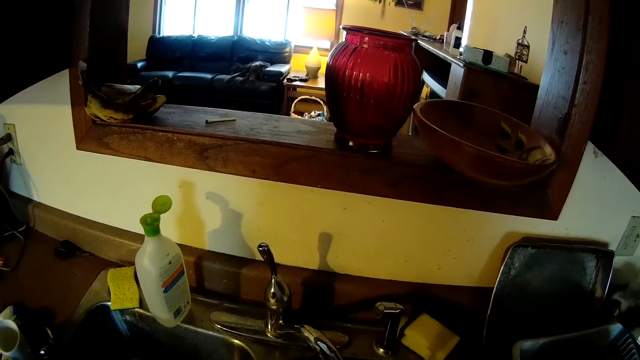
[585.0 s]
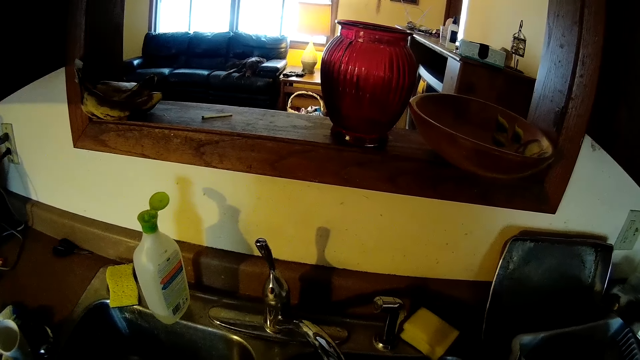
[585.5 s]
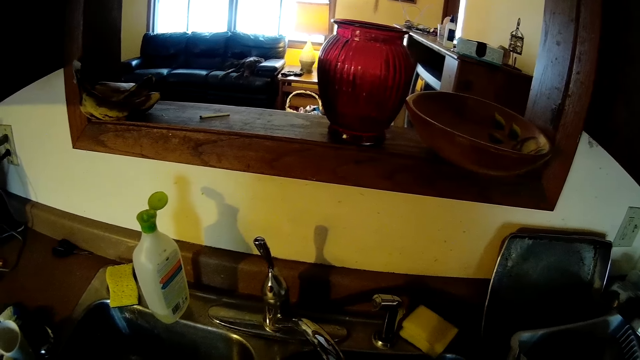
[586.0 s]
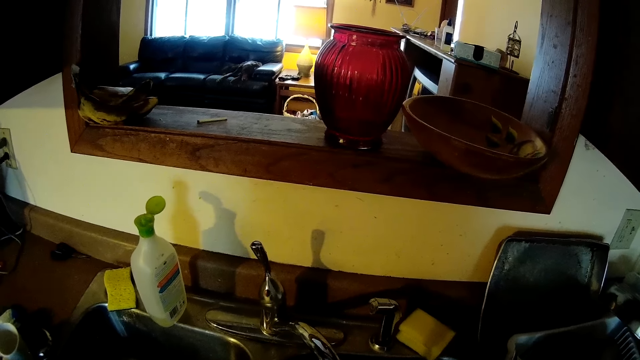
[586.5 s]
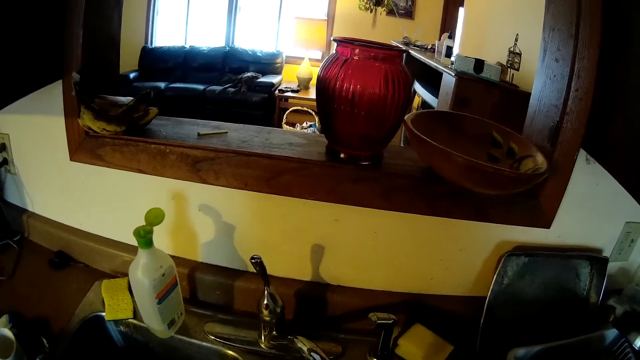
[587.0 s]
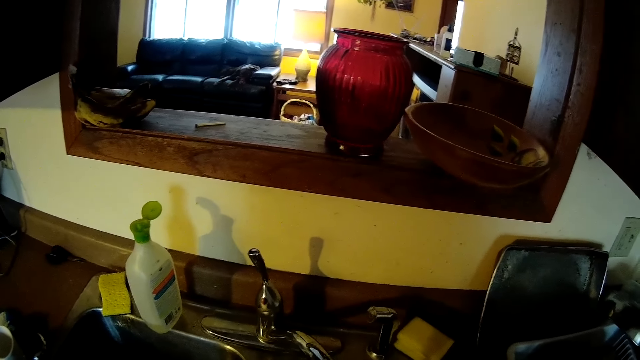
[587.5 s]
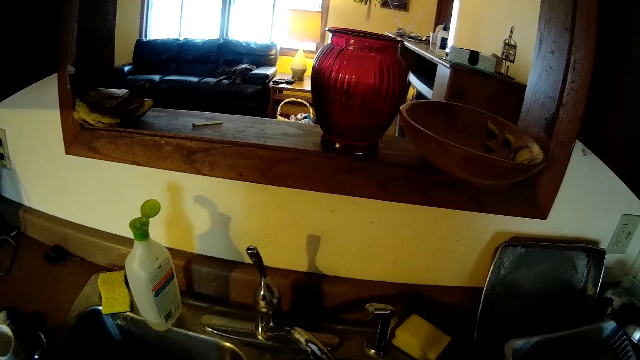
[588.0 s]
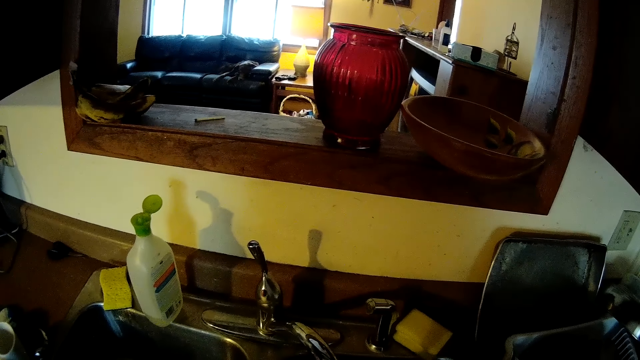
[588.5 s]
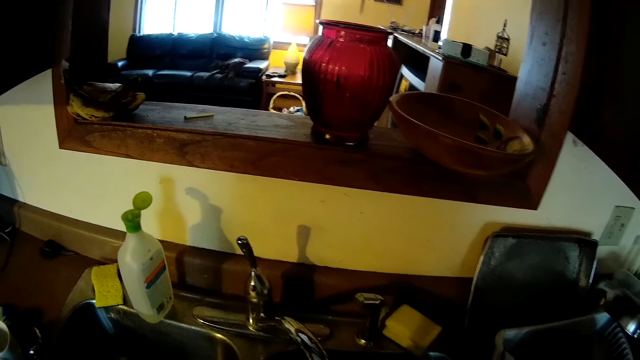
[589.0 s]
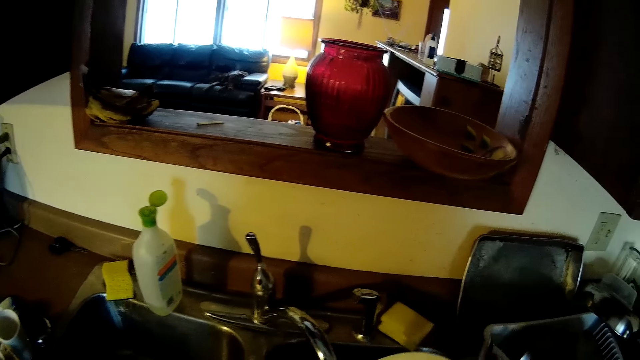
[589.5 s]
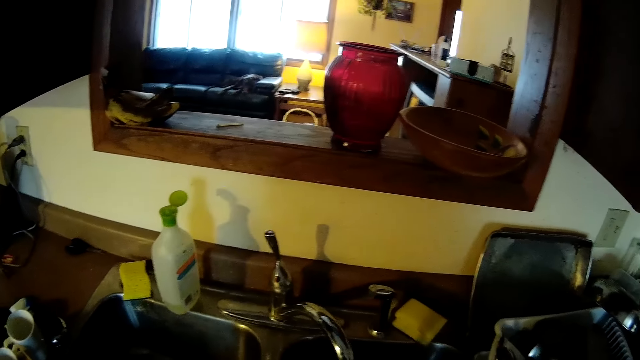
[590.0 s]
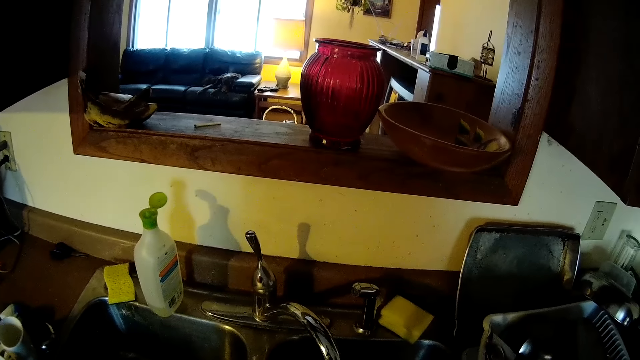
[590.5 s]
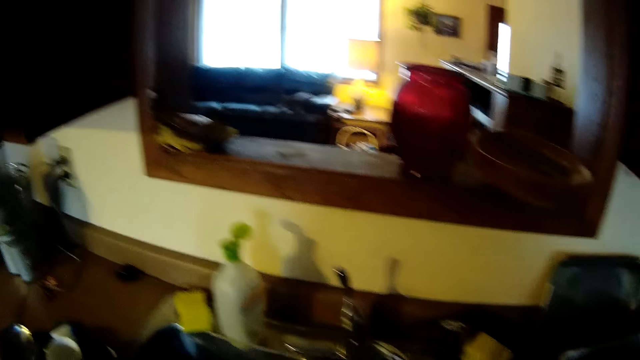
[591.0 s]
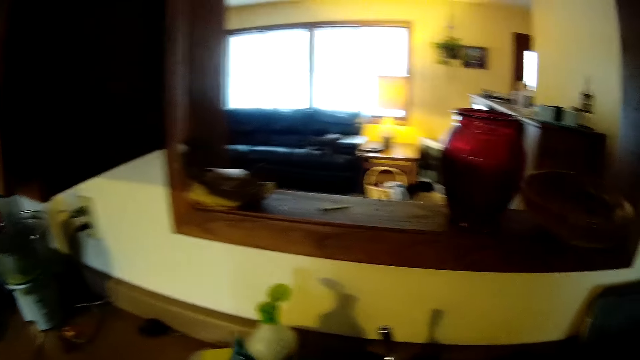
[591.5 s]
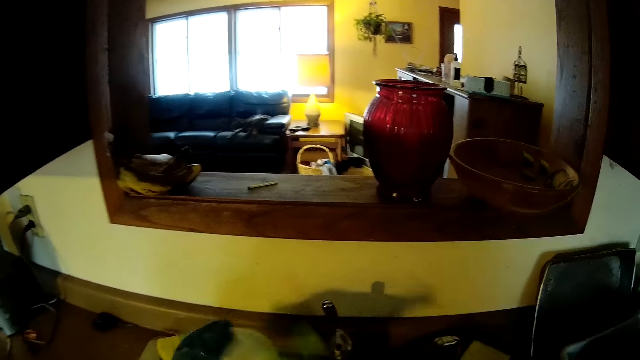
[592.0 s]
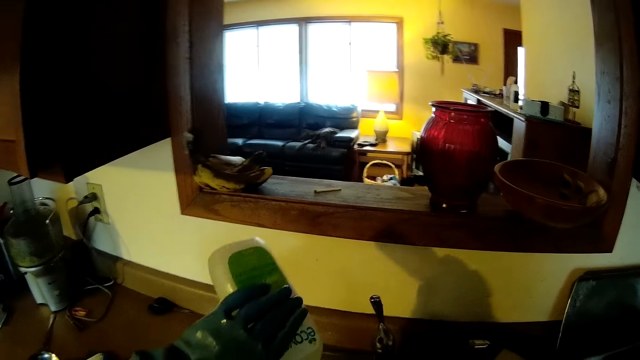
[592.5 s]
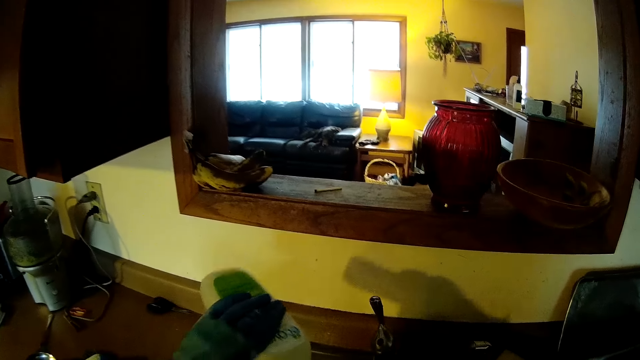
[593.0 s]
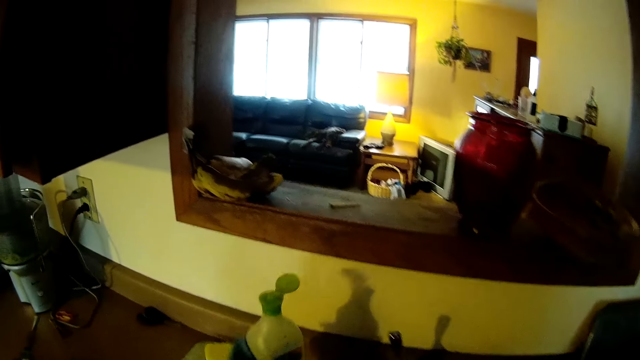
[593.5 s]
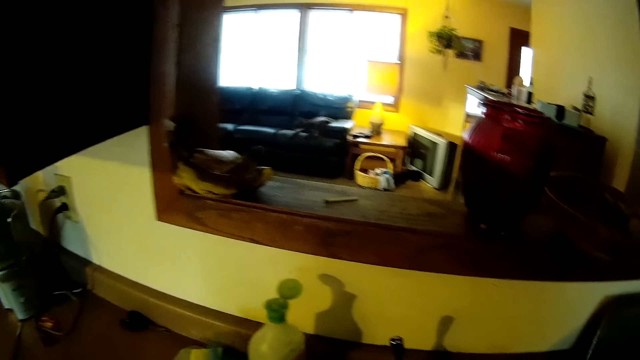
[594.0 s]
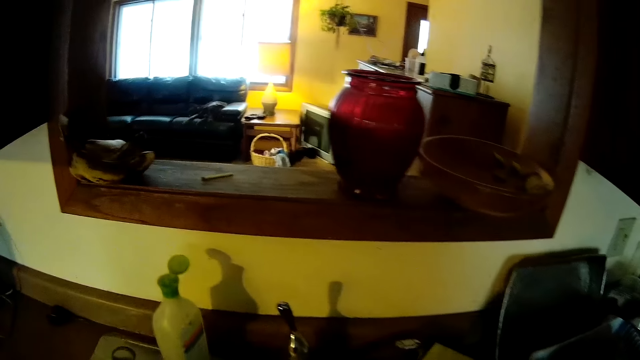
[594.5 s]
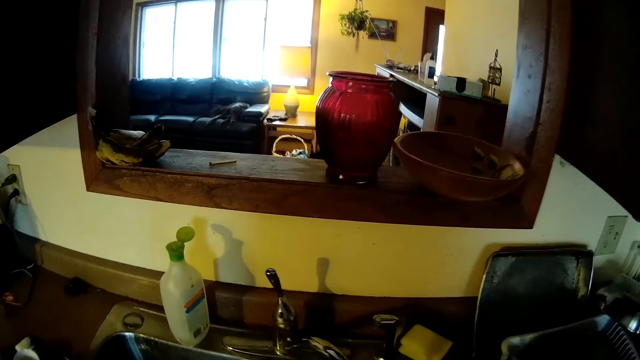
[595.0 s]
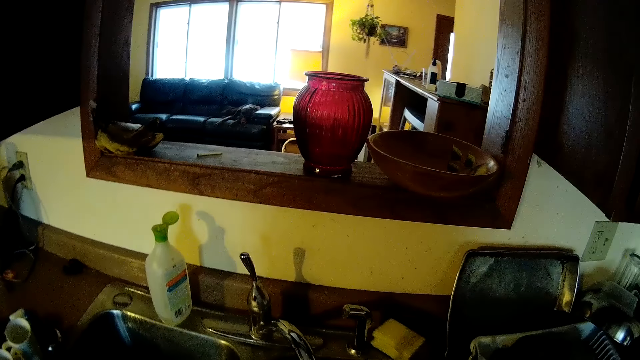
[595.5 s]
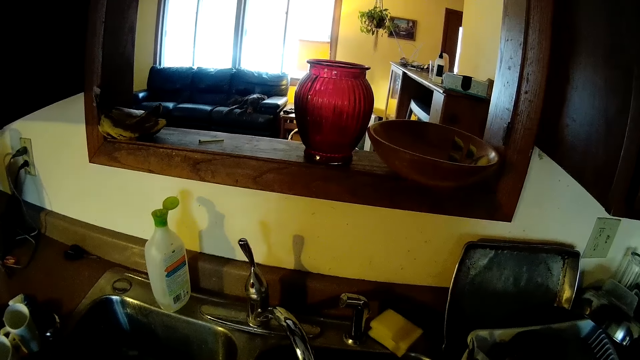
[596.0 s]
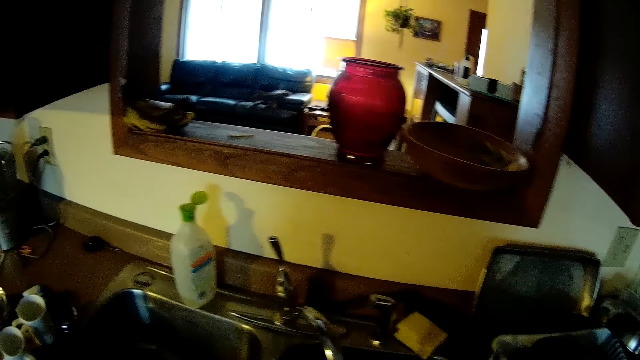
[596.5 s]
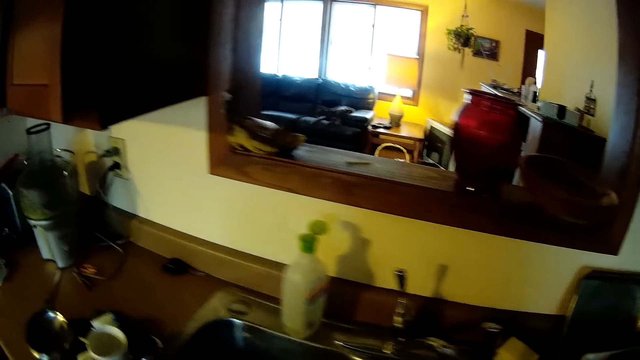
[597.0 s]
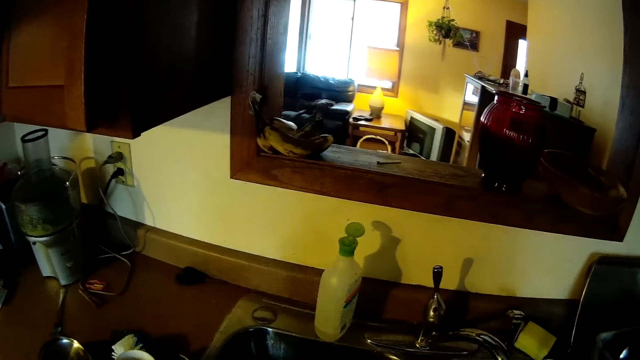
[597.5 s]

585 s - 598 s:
The camera wearer washes the plate. He picks up a sponge from the sink. He picks up the dishwashing liquid soap bottle from the kitchen cabinet with his left hand. He pours the soap. He places the dishwashing liquid soap bottle on the kitchen cabinet with his left hand.

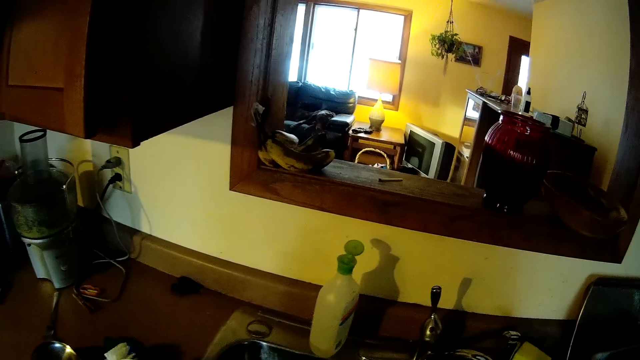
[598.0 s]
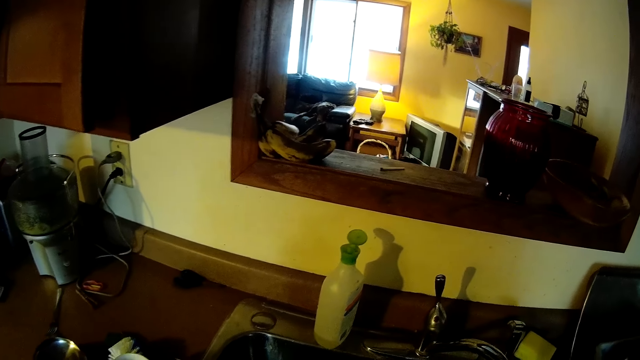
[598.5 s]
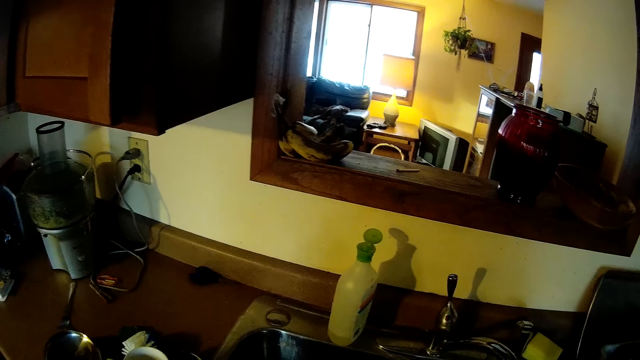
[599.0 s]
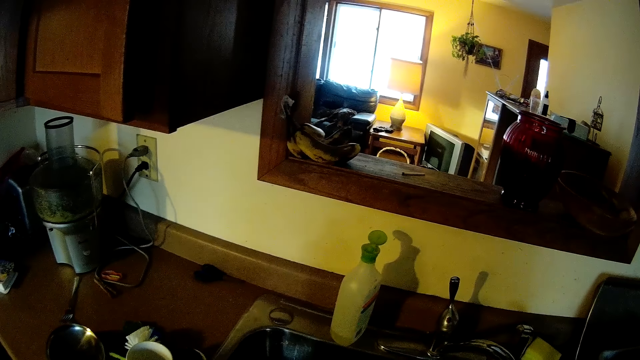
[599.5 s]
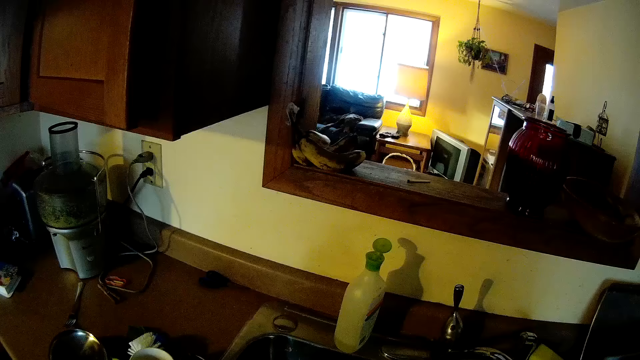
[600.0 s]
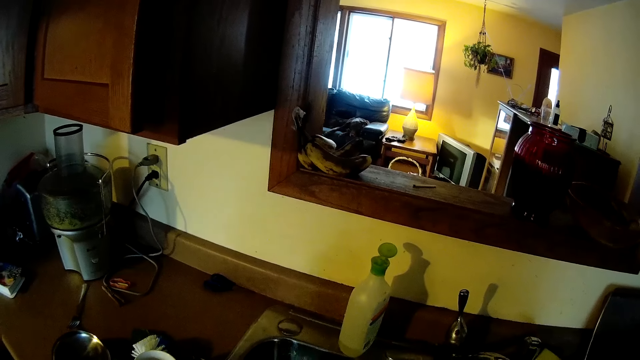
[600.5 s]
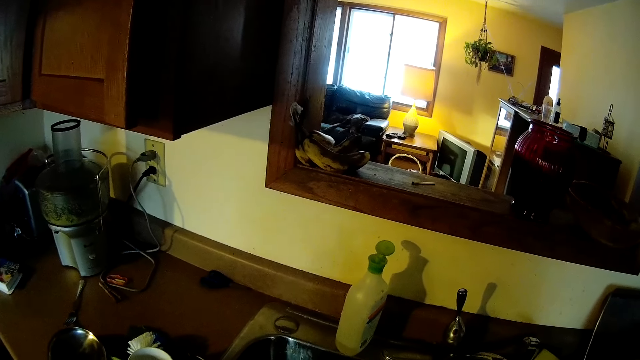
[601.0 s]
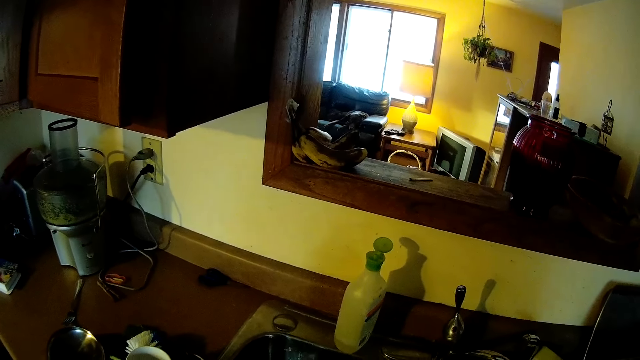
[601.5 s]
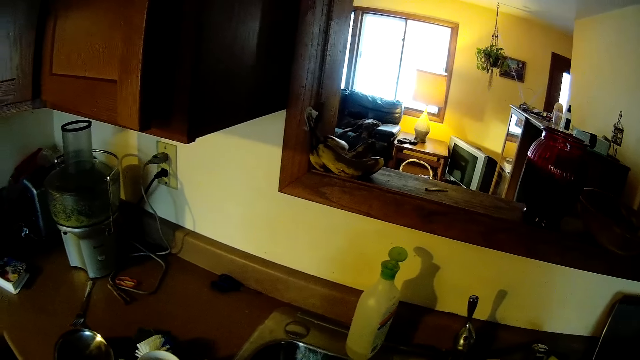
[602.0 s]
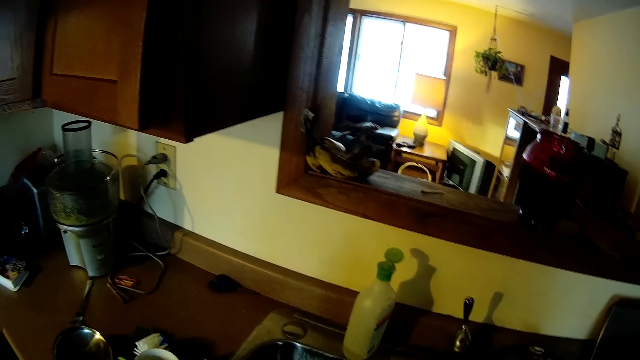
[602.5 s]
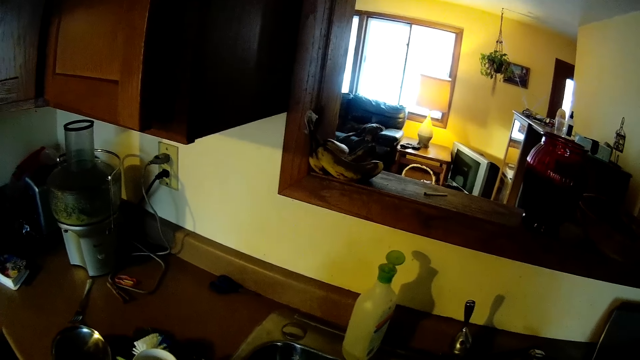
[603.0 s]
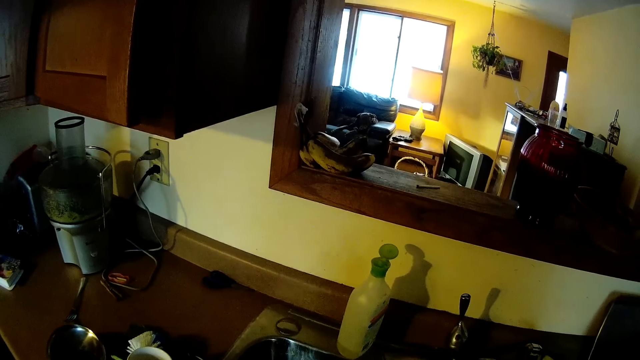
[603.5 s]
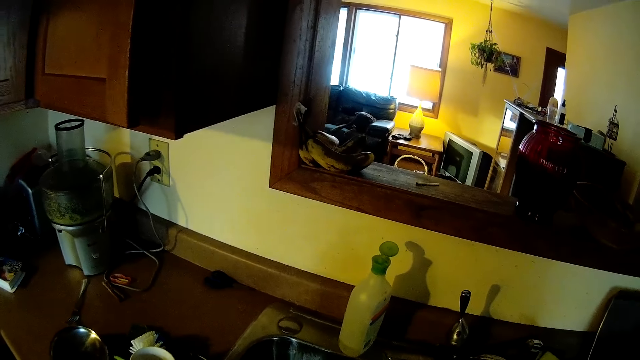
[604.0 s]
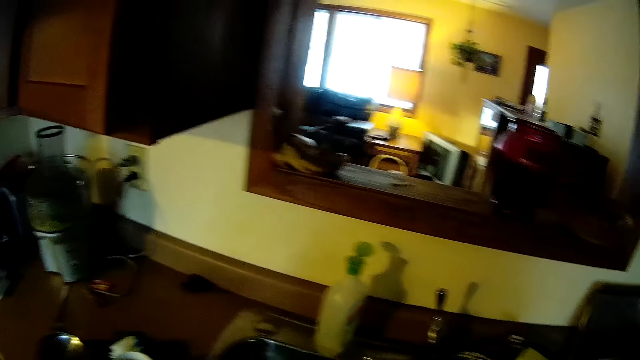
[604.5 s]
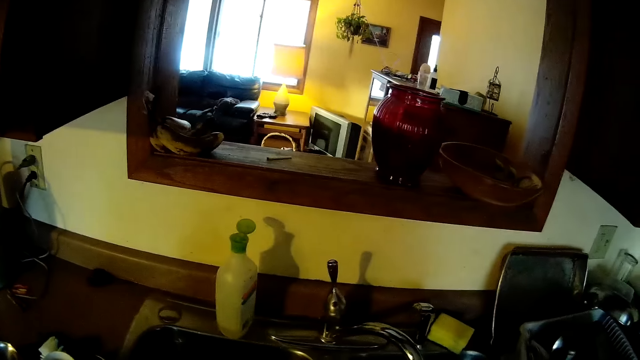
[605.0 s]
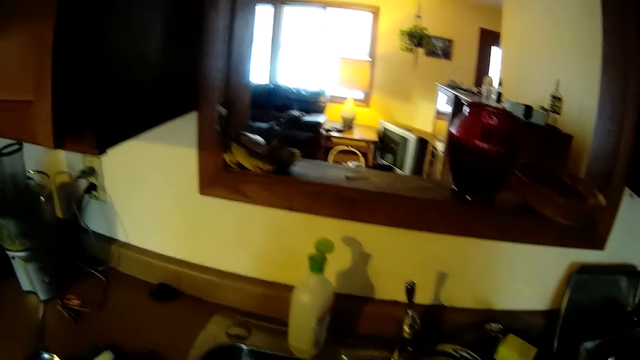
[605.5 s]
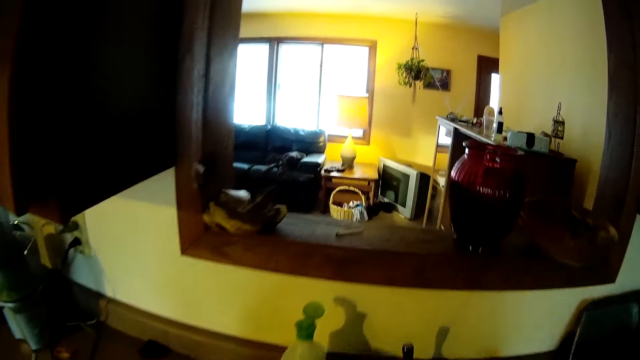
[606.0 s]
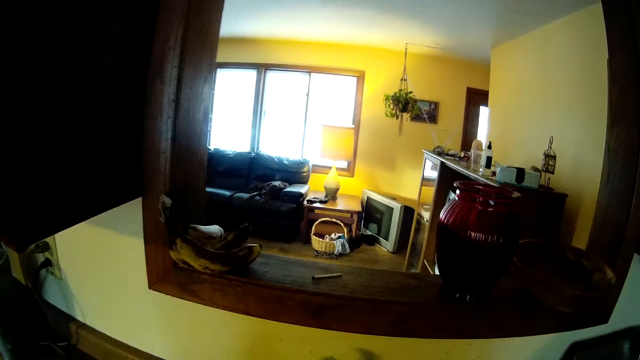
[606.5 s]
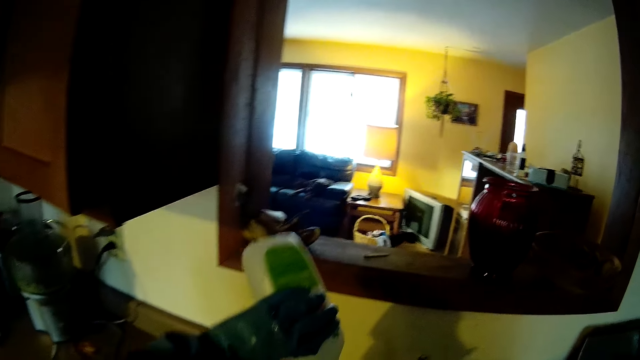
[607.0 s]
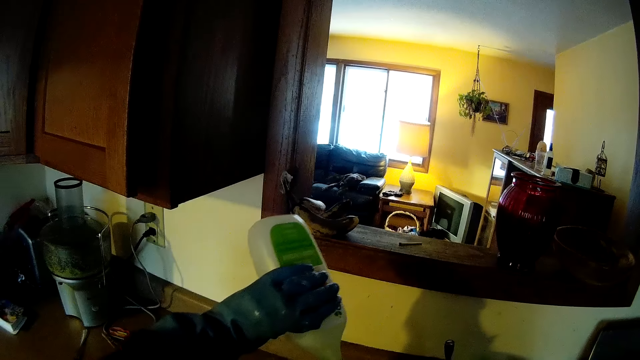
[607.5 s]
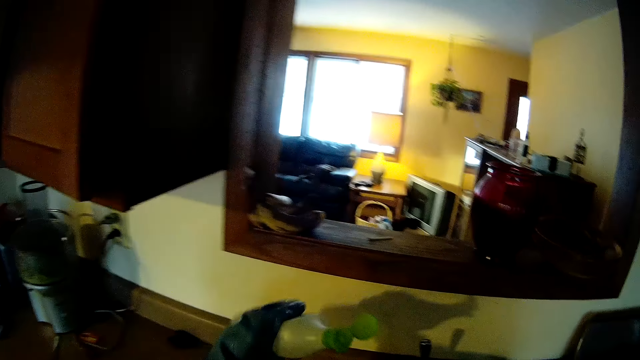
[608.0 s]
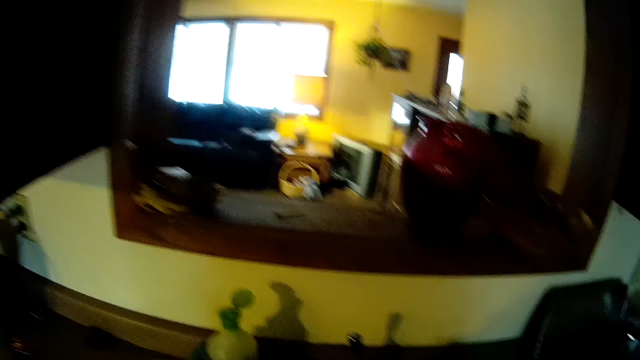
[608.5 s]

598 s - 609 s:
The camera wearer touches the tap. He picks up the dishwashing liquid soap bottle or soap bottle from the kitchen cabinet with his left hand. He pours the soap and returns the soap bottle on the sink.
